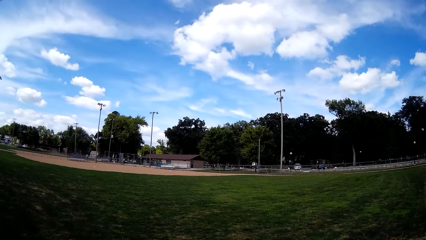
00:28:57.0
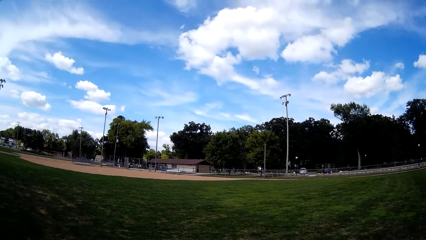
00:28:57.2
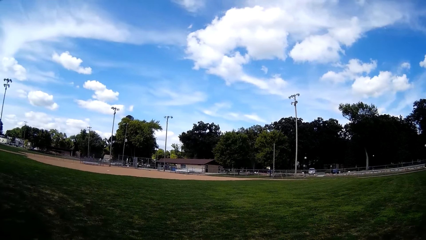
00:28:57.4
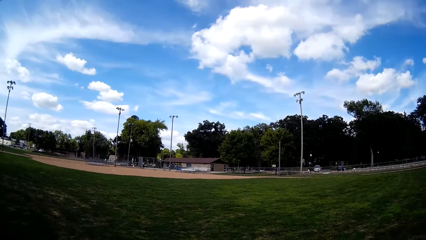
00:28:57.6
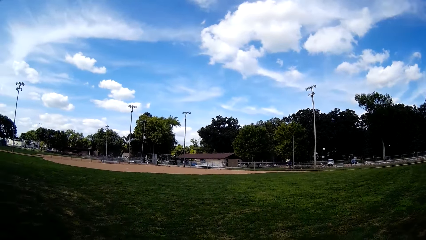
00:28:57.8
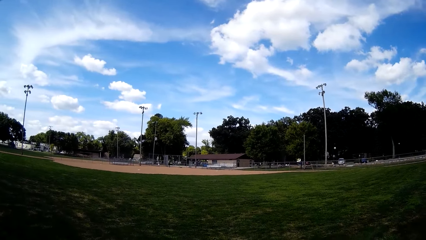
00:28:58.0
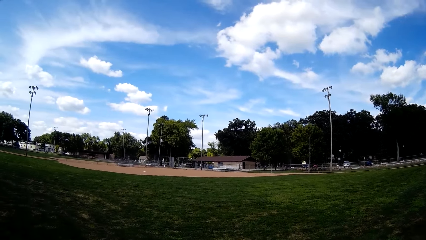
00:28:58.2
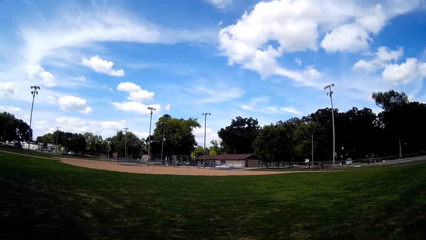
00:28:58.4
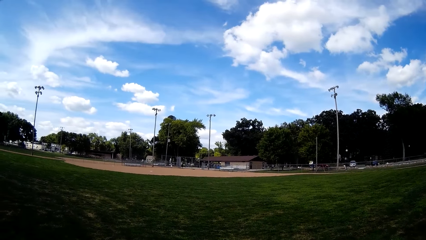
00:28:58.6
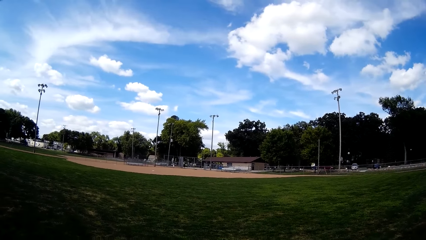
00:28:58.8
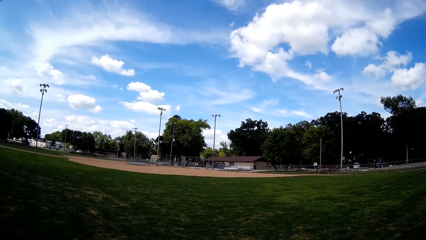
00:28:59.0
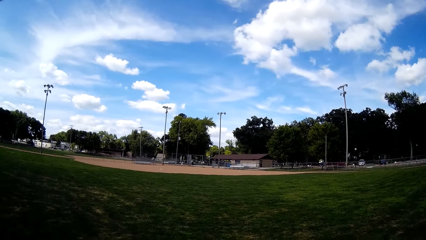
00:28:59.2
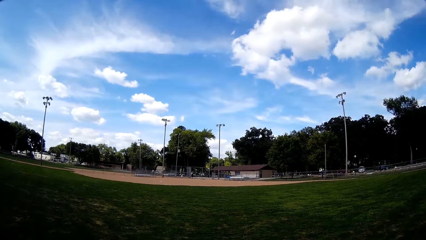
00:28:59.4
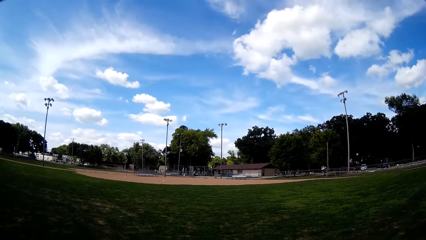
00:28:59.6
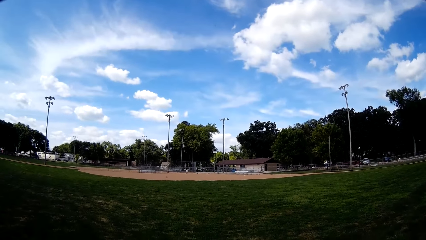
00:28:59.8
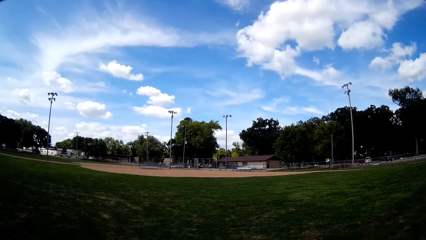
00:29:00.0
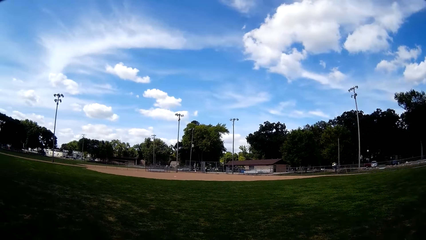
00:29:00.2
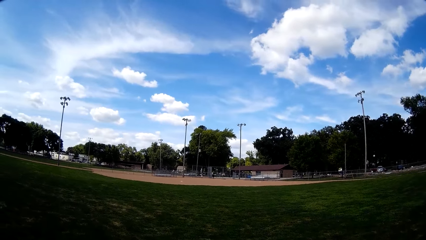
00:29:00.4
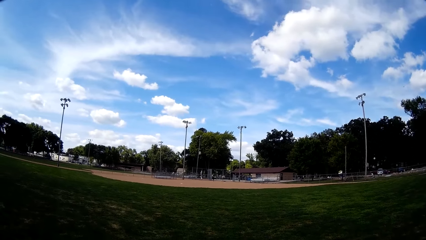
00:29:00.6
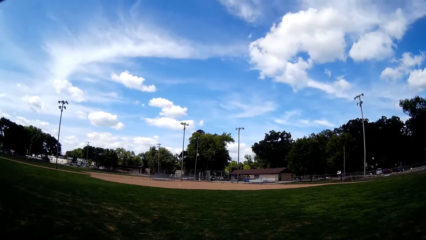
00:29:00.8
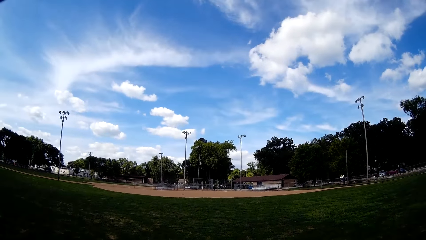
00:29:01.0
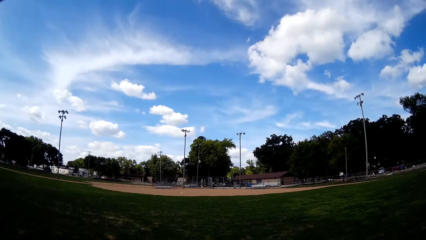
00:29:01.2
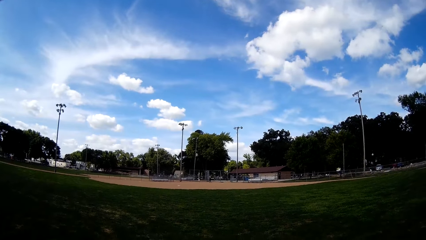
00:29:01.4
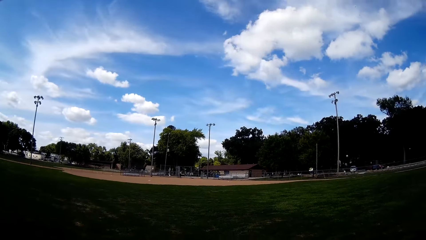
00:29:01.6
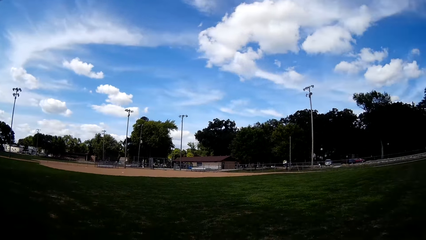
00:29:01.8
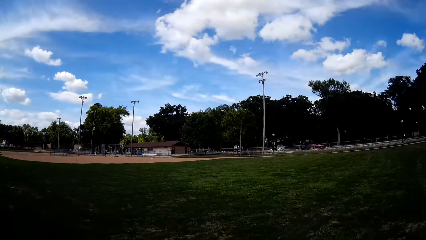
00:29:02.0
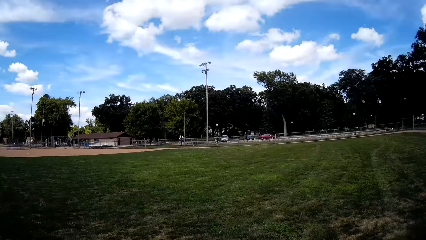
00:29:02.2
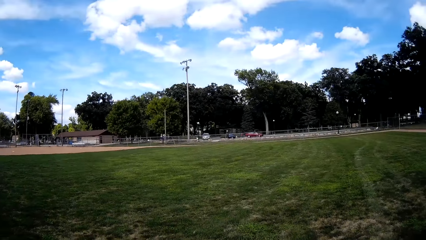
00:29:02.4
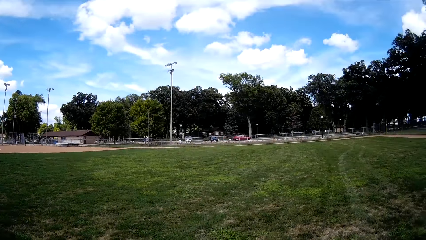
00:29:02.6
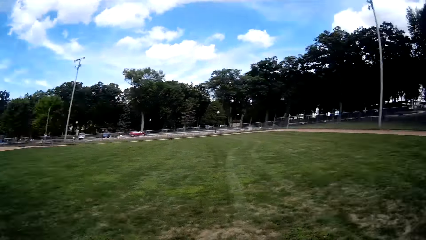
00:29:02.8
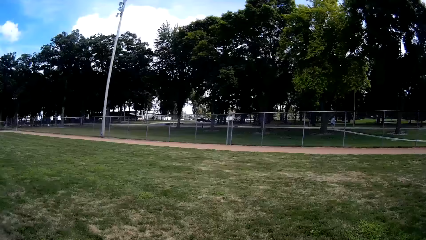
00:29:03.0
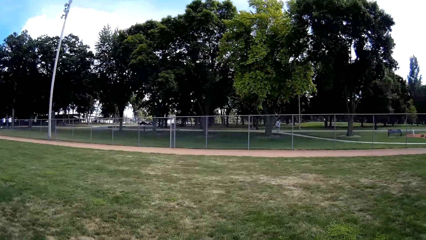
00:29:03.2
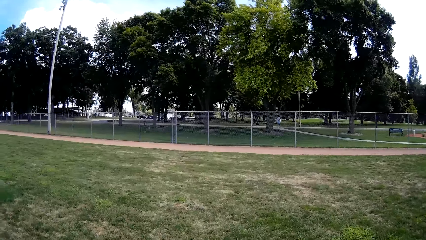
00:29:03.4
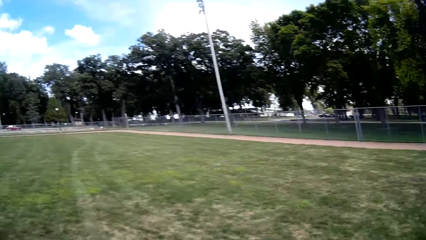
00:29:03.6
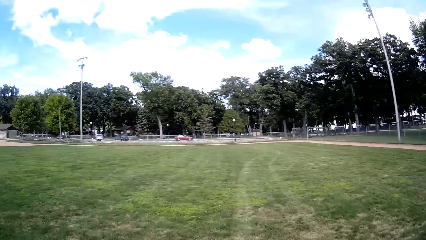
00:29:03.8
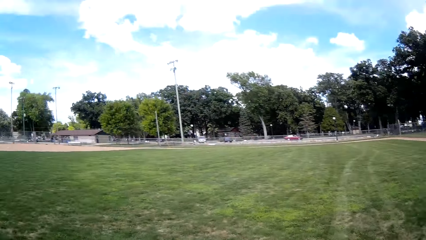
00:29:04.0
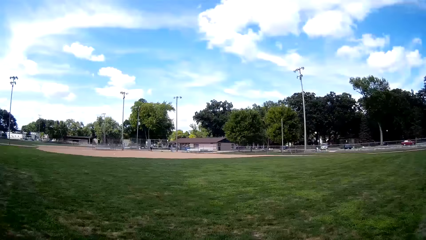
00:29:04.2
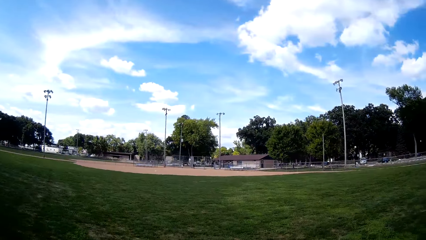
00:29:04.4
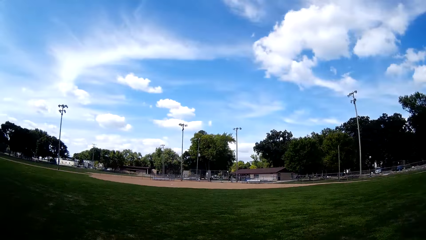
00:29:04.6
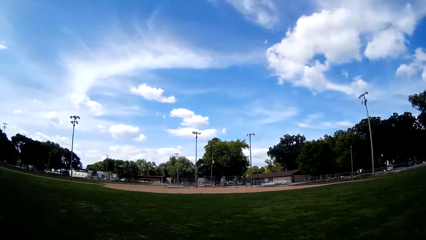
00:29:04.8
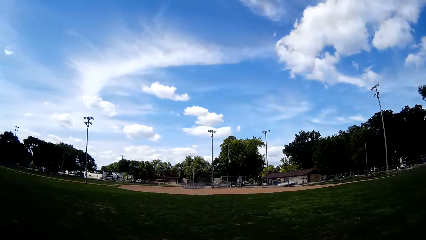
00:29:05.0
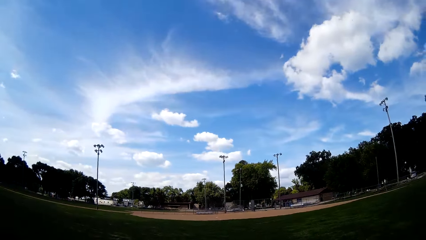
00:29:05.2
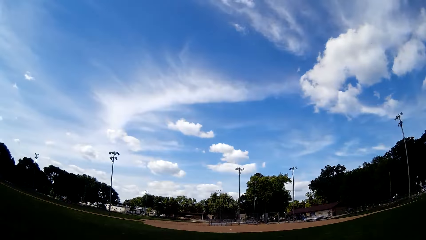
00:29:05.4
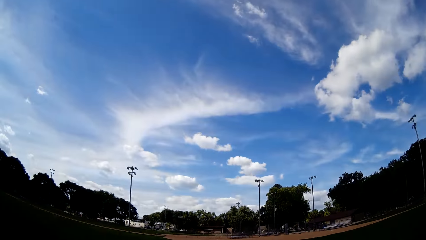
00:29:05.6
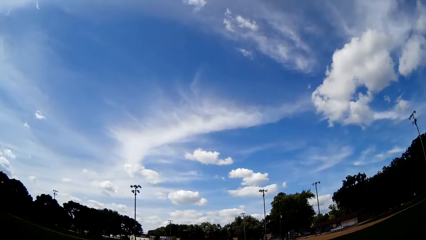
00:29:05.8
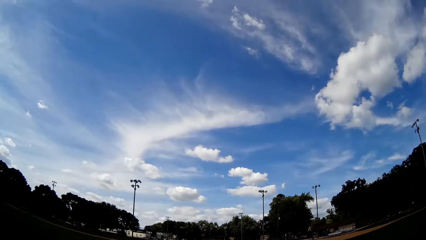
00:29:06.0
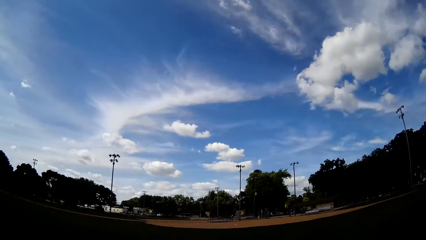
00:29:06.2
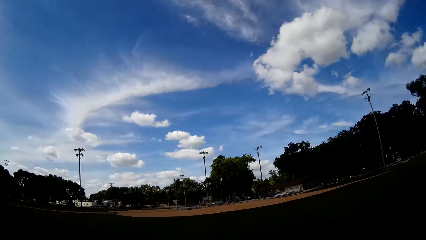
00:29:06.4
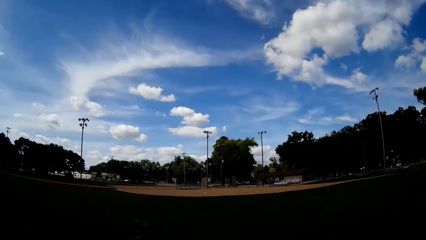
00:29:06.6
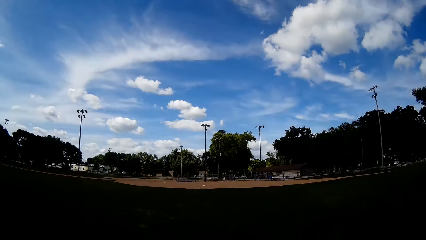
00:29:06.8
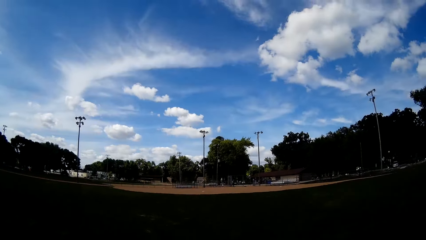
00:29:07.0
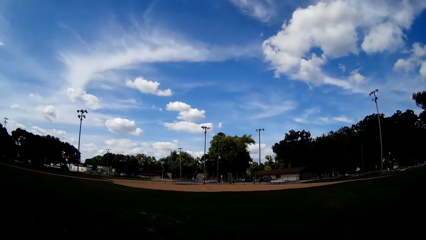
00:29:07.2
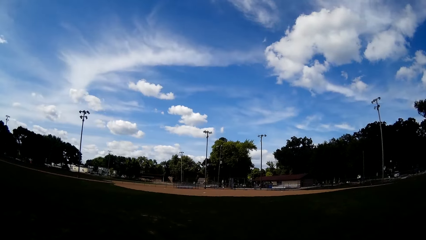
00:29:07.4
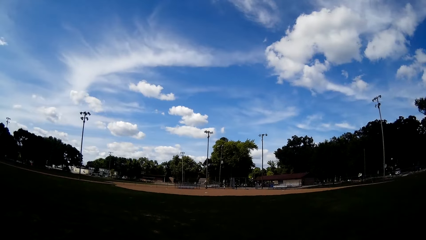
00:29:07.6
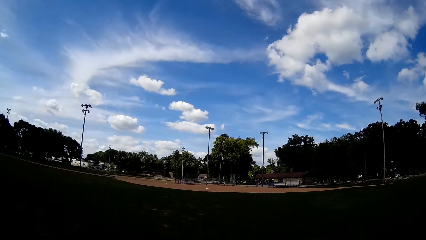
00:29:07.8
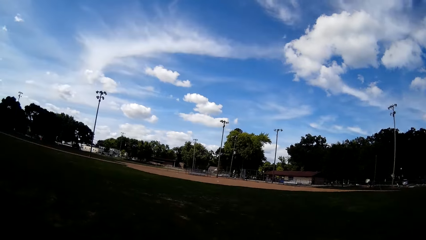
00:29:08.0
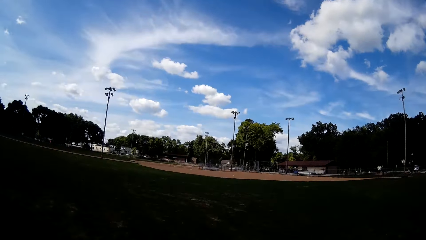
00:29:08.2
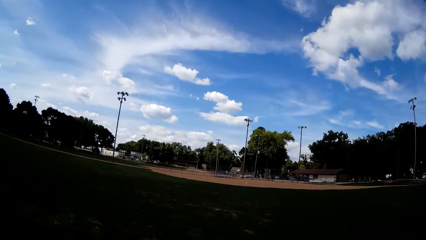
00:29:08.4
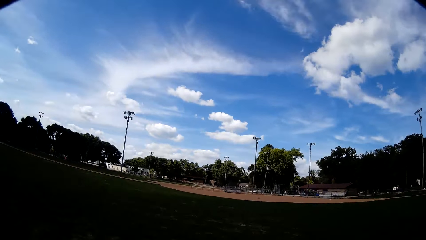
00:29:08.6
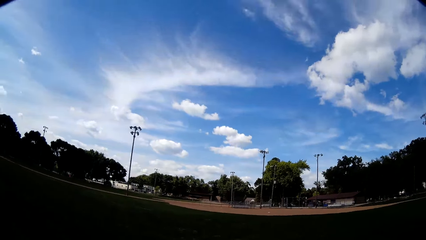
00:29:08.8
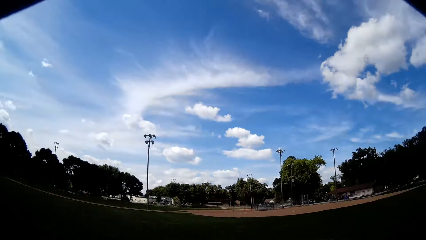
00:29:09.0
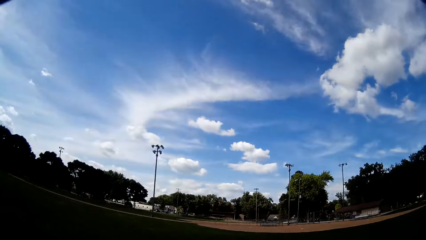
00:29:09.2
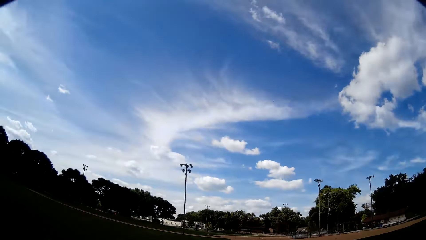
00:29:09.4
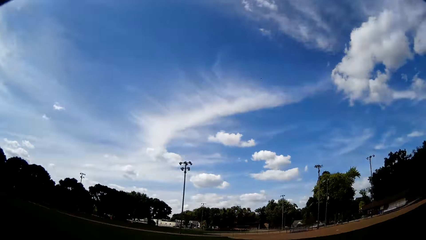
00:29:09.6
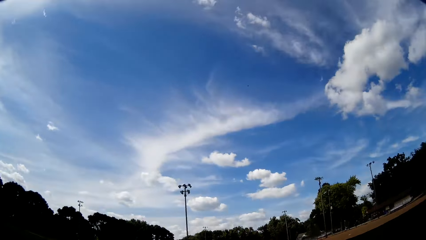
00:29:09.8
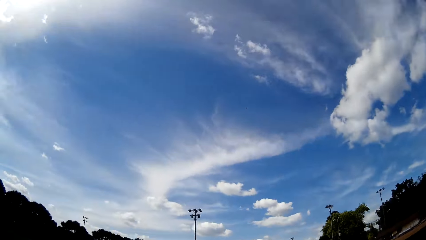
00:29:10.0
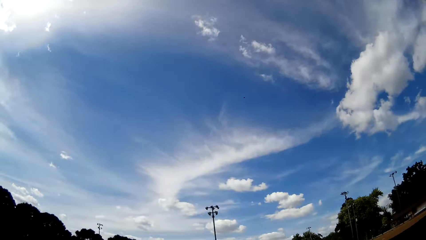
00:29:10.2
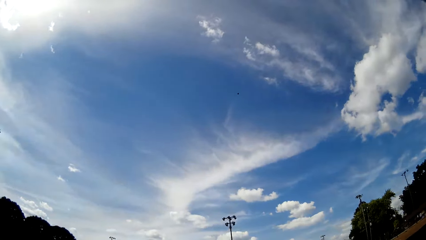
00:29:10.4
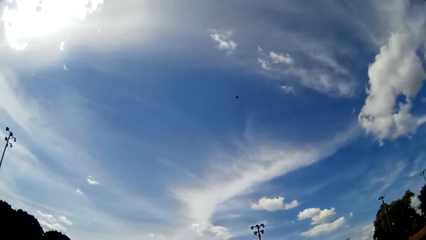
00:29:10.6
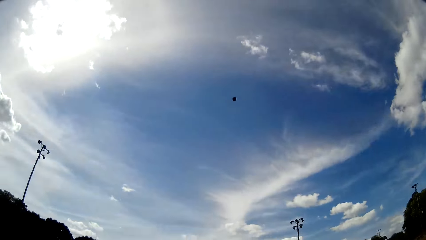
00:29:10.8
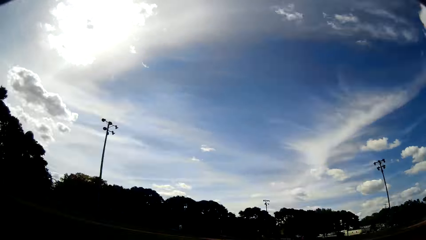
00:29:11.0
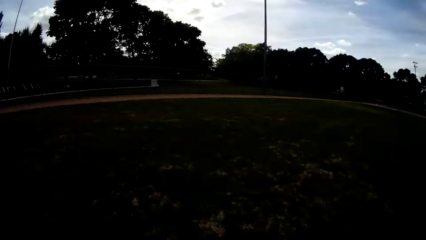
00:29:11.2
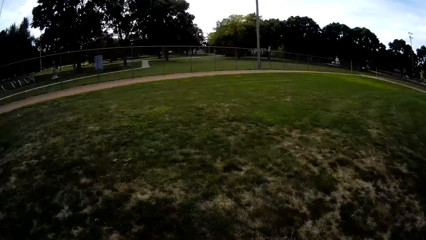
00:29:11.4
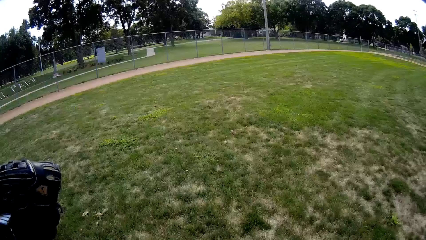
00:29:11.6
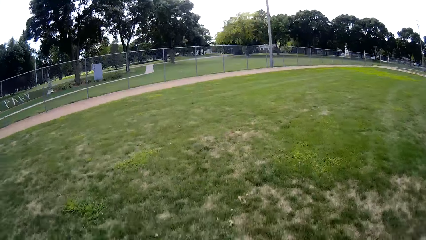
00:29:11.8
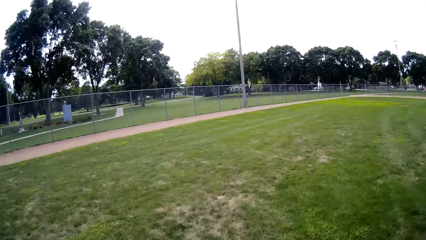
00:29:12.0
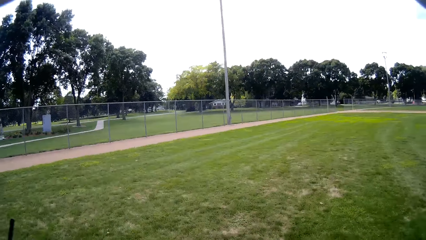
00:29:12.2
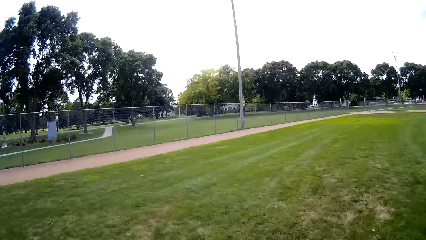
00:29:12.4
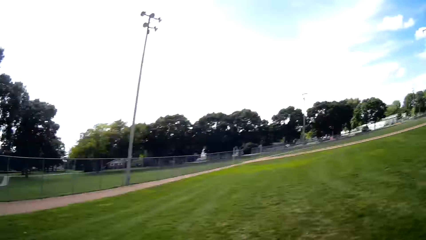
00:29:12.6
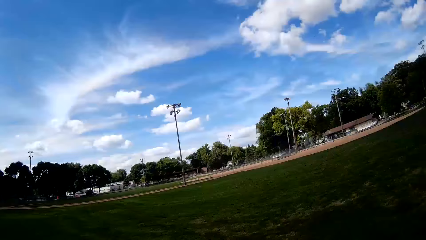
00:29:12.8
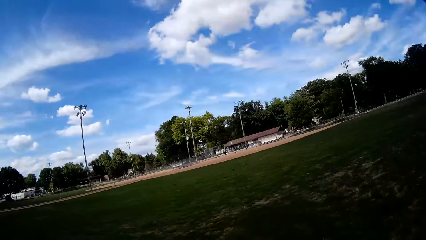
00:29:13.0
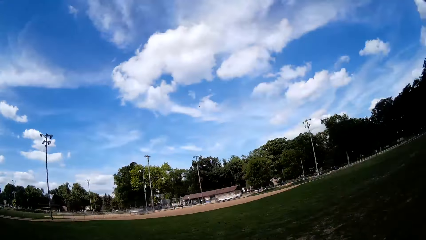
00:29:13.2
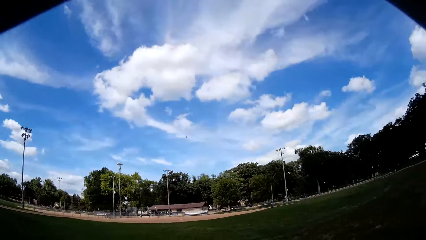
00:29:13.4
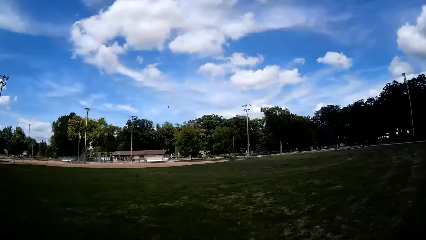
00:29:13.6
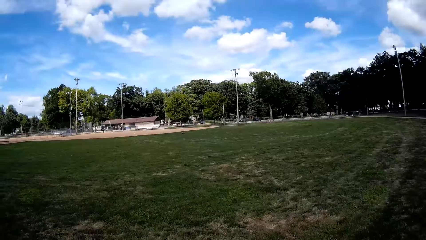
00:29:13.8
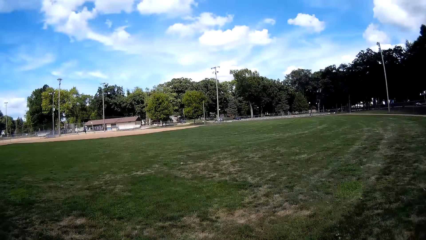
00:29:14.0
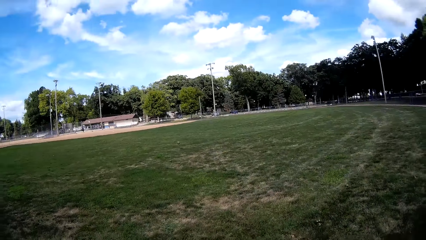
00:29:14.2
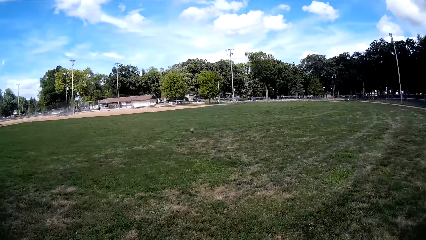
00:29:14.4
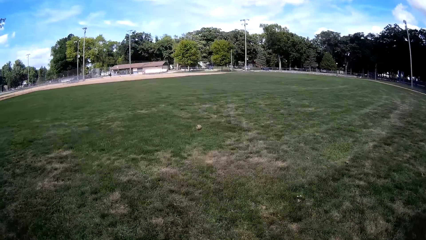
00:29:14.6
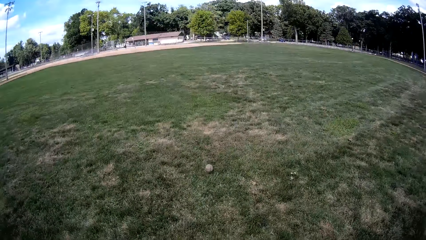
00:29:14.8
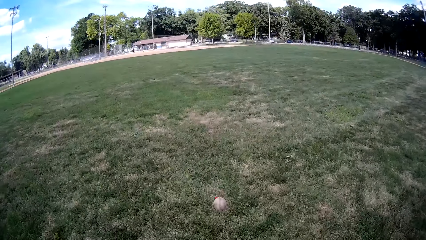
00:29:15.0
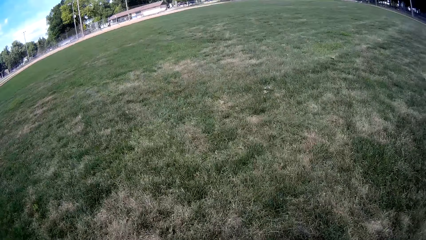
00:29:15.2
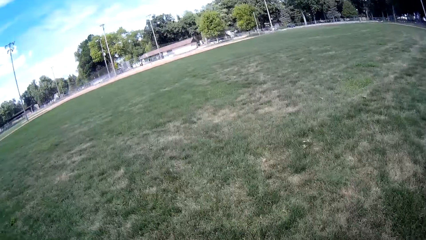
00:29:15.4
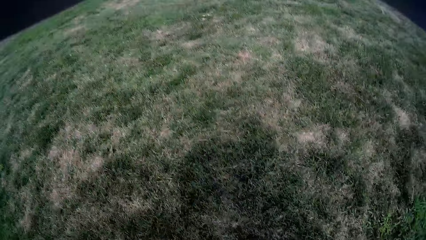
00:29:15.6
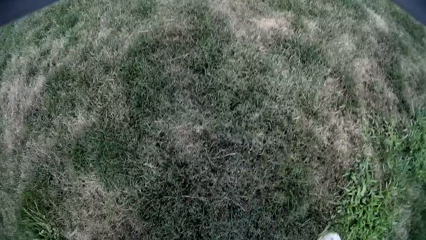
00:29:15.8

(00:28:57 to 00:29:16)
A man hits a baseball towards the camera wearer. Another man hits a baseball towards the camera wearer. The camera wearer runs towards another ball on the field. The first man hits a baseball towards the camera wearer. The camera wearer turns around. The first man walks on the playing field. The camera wearer walks on the playing field.
